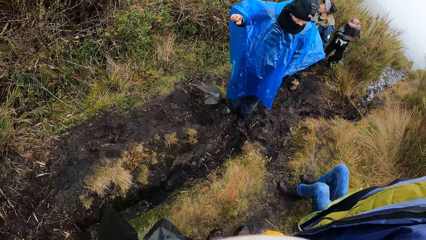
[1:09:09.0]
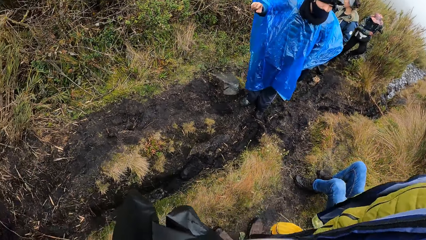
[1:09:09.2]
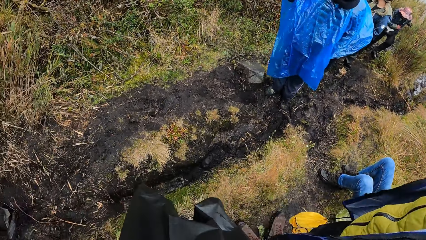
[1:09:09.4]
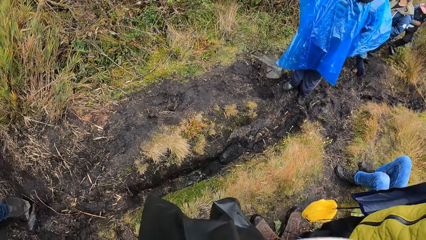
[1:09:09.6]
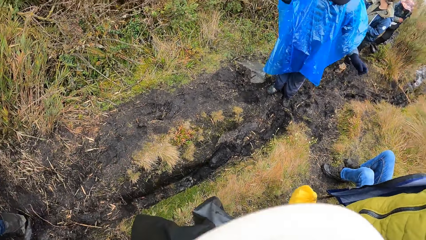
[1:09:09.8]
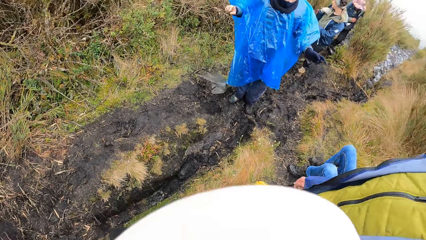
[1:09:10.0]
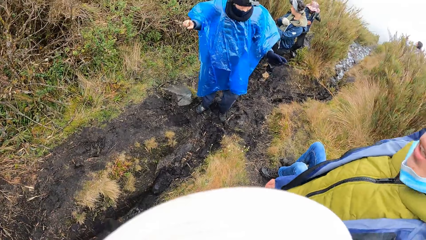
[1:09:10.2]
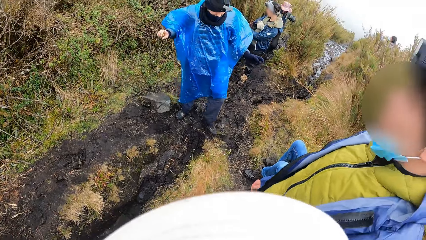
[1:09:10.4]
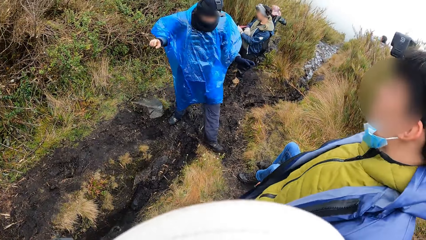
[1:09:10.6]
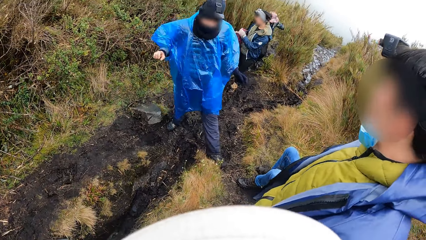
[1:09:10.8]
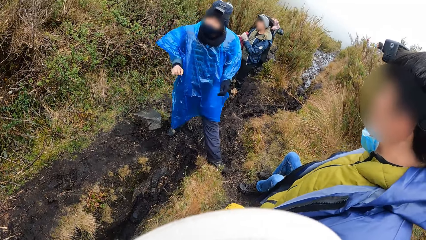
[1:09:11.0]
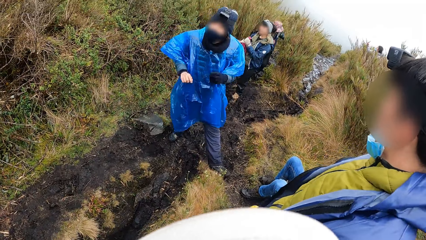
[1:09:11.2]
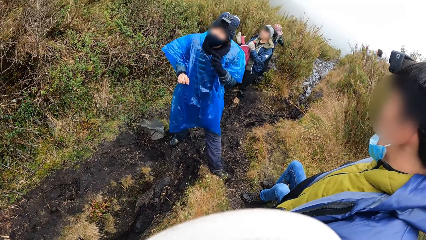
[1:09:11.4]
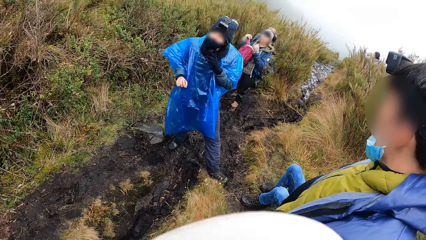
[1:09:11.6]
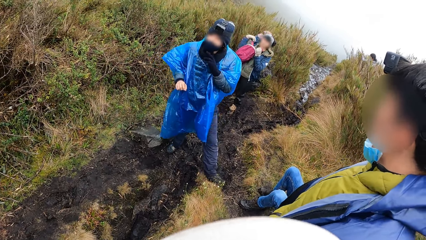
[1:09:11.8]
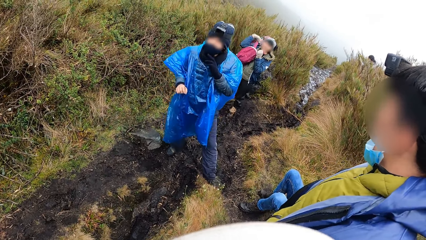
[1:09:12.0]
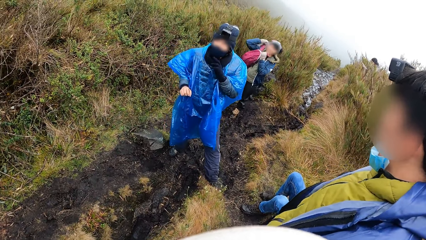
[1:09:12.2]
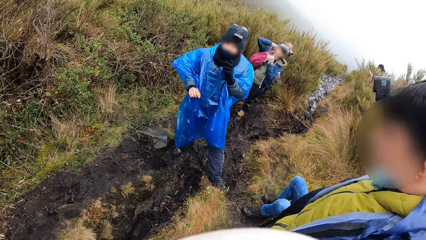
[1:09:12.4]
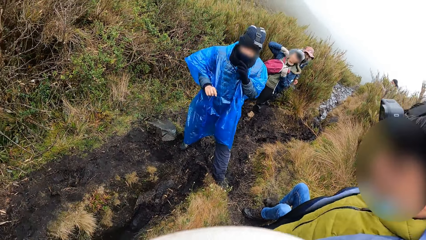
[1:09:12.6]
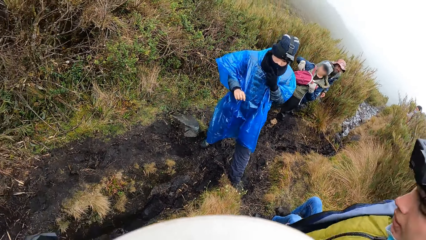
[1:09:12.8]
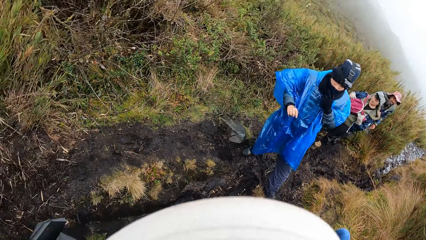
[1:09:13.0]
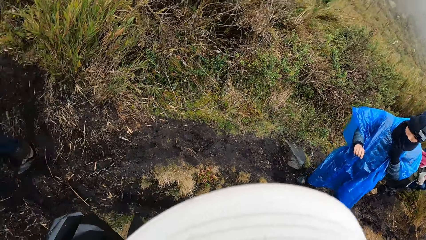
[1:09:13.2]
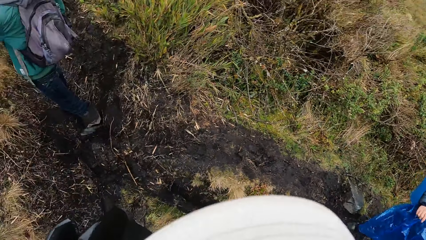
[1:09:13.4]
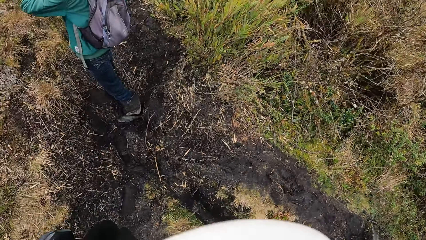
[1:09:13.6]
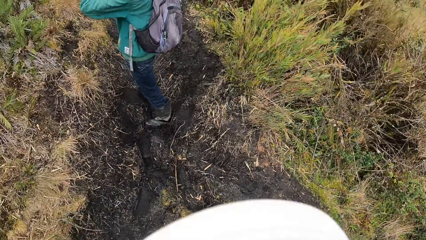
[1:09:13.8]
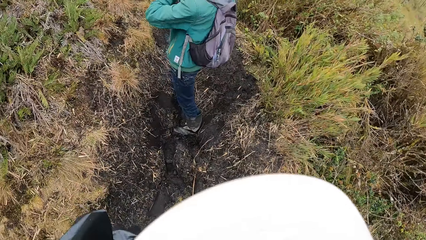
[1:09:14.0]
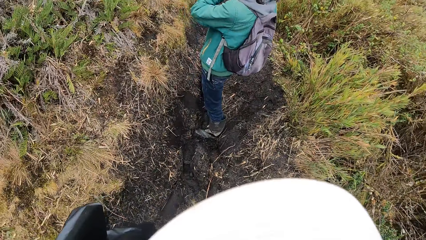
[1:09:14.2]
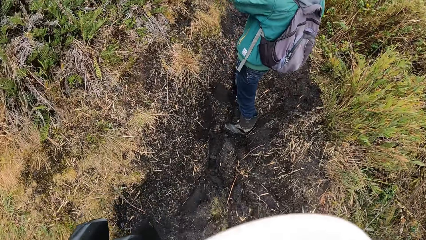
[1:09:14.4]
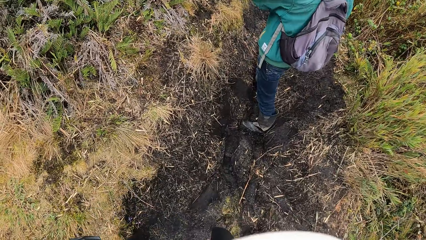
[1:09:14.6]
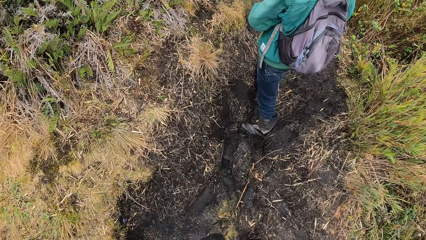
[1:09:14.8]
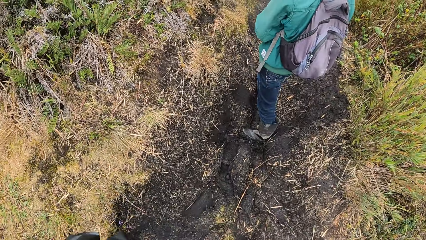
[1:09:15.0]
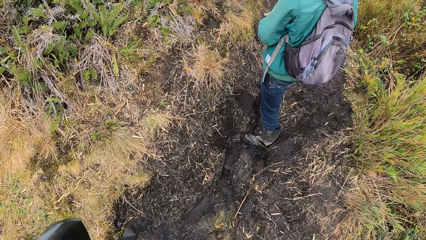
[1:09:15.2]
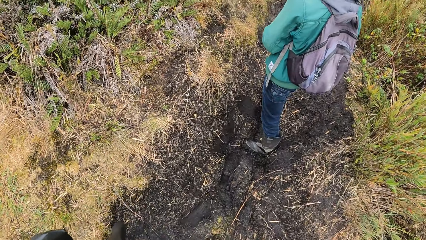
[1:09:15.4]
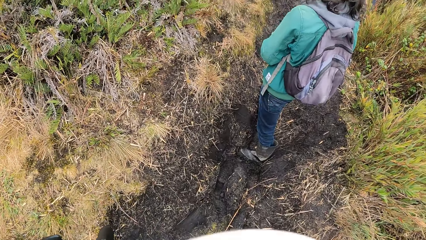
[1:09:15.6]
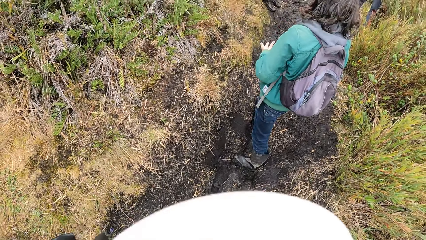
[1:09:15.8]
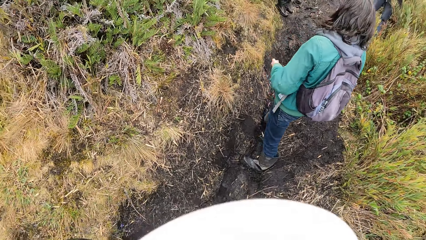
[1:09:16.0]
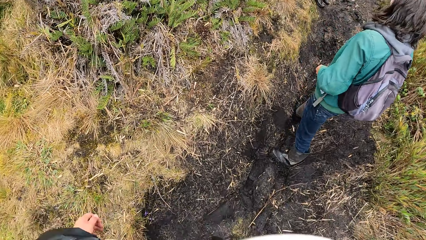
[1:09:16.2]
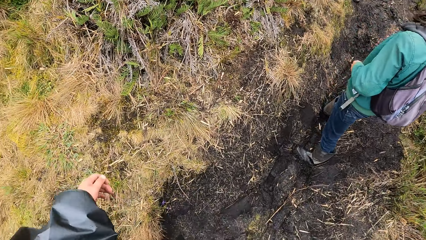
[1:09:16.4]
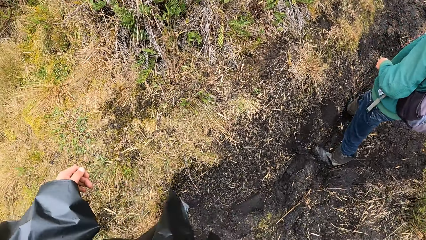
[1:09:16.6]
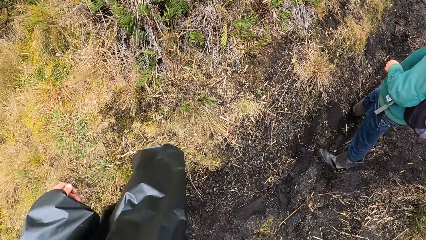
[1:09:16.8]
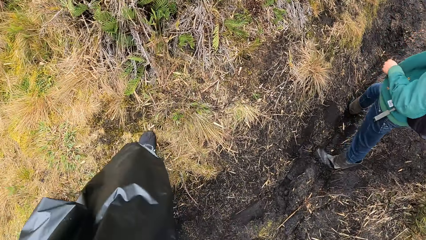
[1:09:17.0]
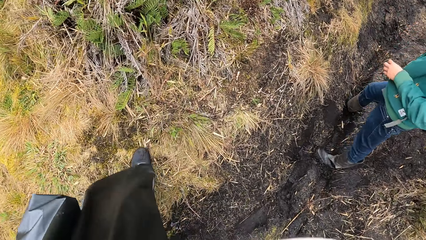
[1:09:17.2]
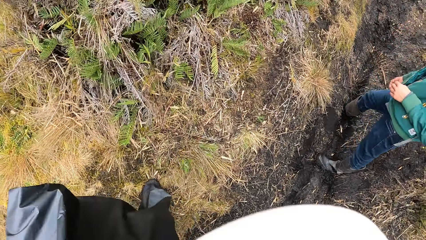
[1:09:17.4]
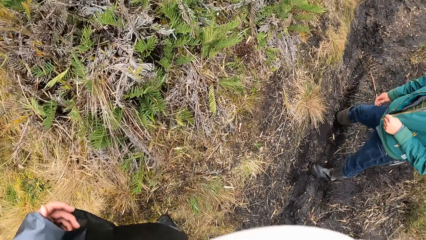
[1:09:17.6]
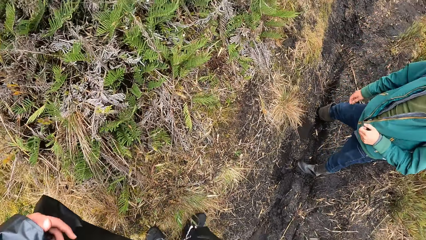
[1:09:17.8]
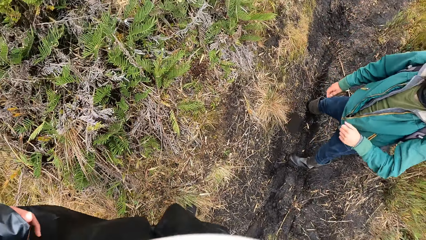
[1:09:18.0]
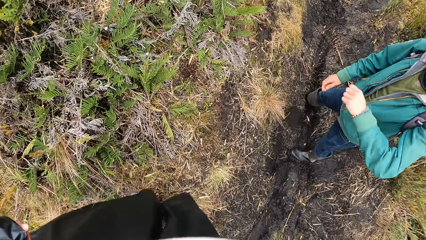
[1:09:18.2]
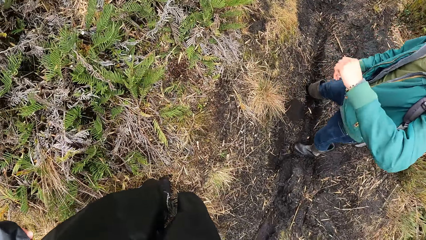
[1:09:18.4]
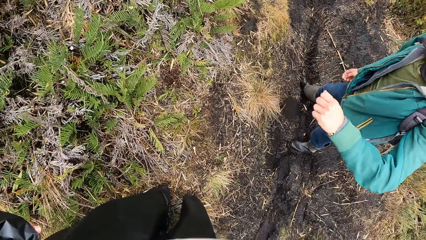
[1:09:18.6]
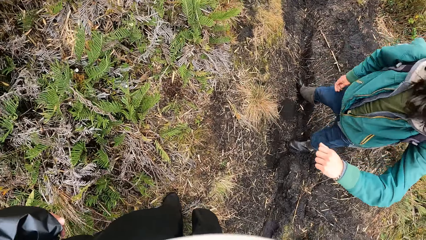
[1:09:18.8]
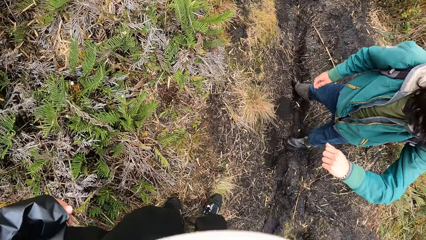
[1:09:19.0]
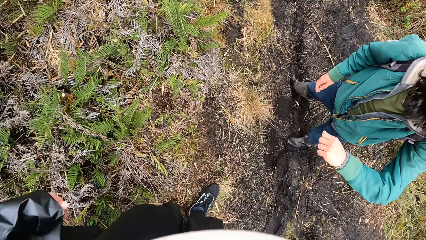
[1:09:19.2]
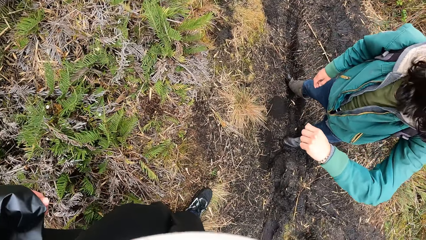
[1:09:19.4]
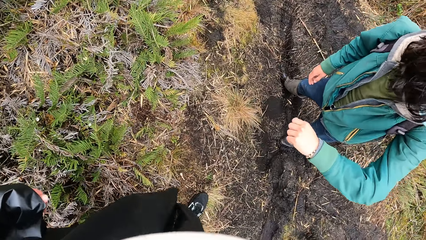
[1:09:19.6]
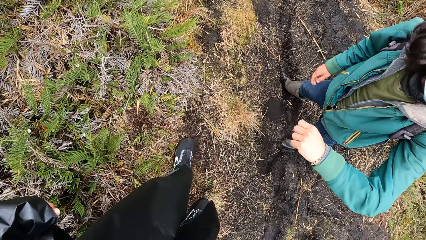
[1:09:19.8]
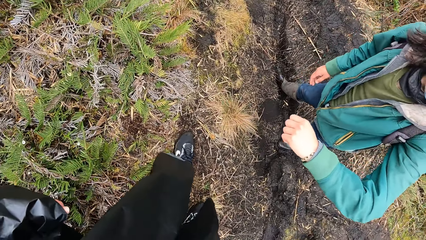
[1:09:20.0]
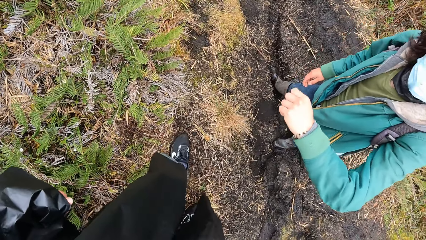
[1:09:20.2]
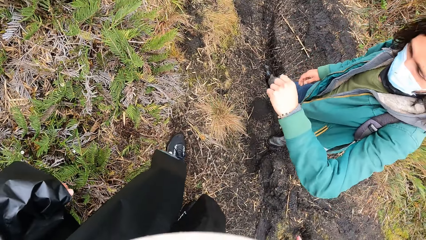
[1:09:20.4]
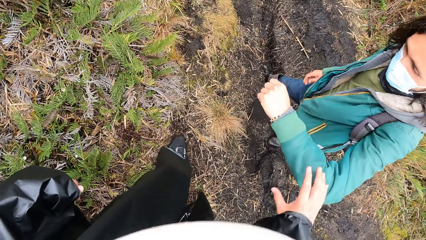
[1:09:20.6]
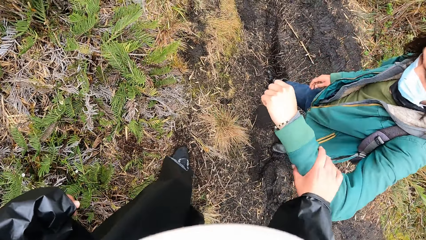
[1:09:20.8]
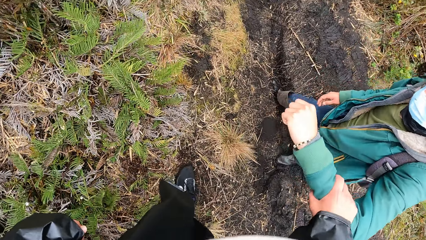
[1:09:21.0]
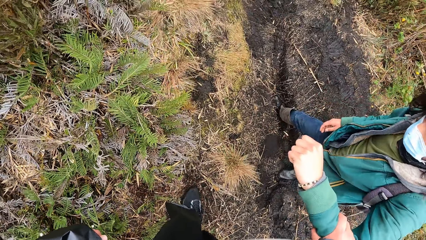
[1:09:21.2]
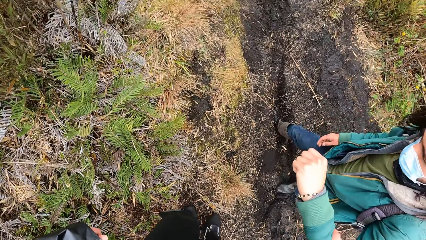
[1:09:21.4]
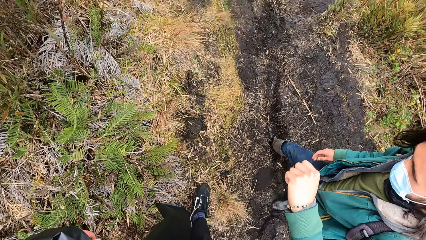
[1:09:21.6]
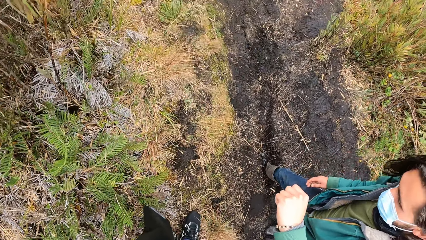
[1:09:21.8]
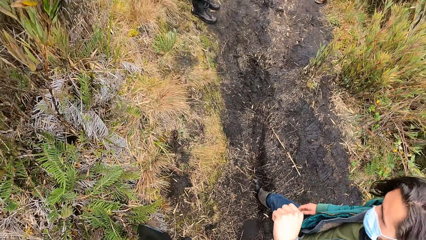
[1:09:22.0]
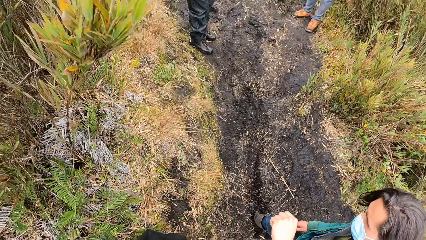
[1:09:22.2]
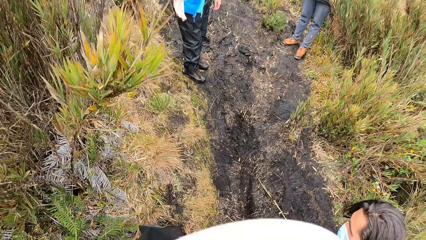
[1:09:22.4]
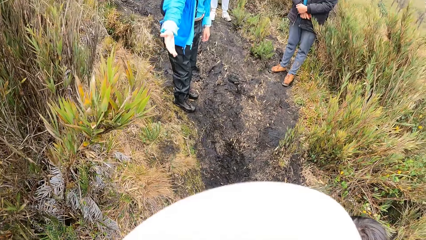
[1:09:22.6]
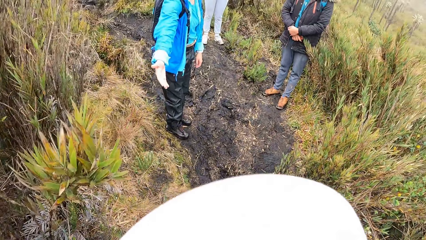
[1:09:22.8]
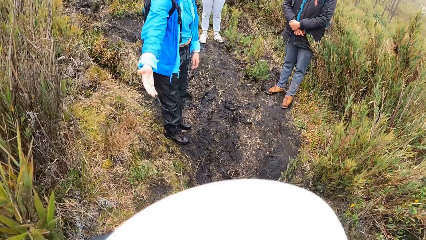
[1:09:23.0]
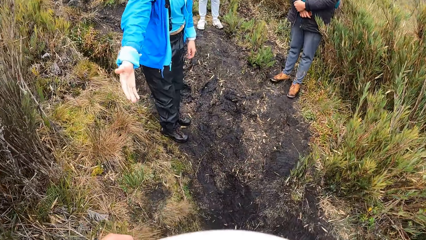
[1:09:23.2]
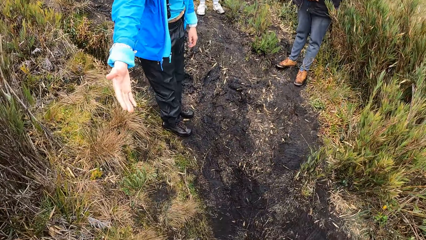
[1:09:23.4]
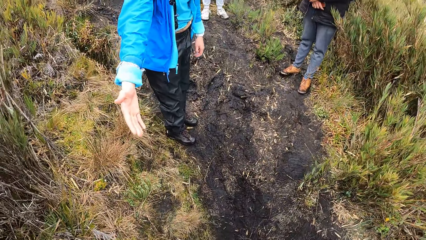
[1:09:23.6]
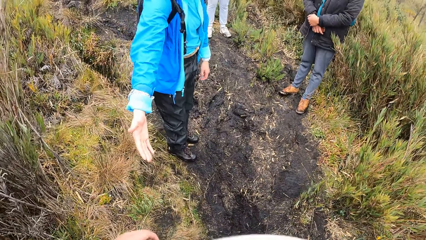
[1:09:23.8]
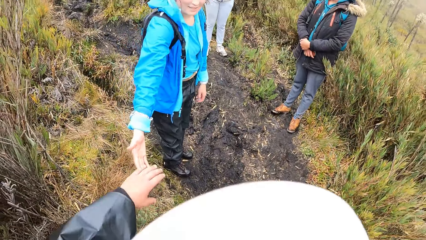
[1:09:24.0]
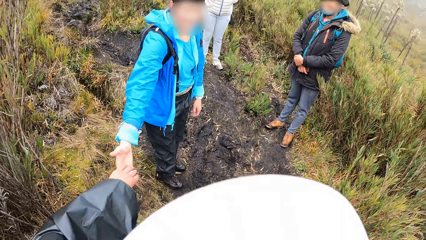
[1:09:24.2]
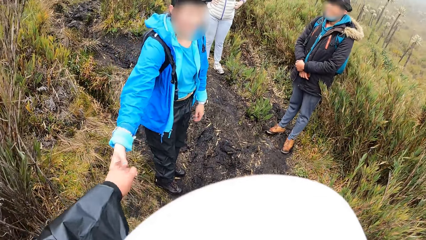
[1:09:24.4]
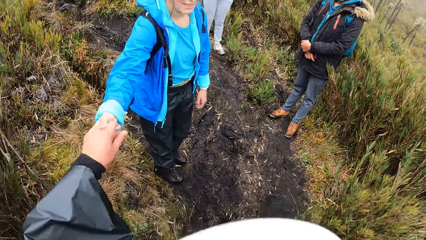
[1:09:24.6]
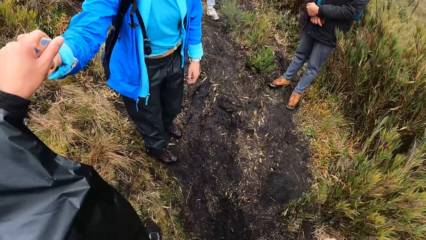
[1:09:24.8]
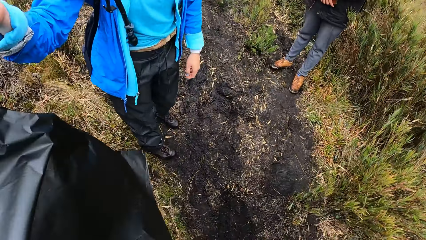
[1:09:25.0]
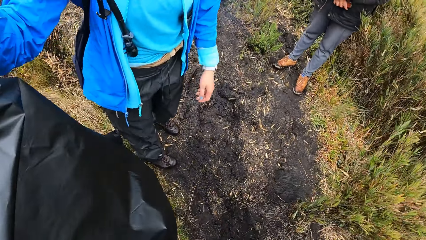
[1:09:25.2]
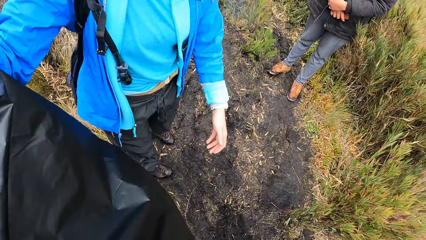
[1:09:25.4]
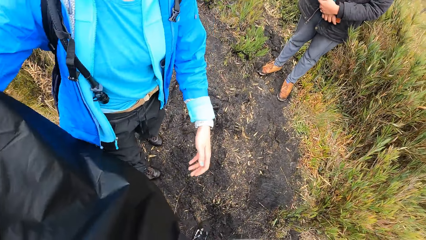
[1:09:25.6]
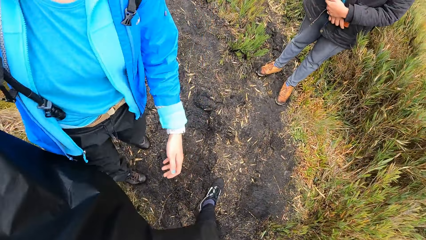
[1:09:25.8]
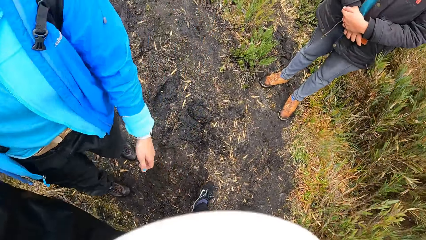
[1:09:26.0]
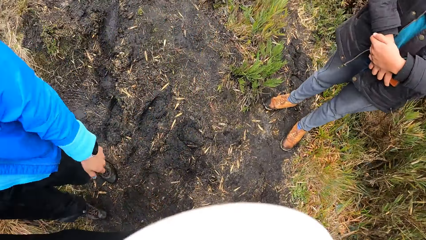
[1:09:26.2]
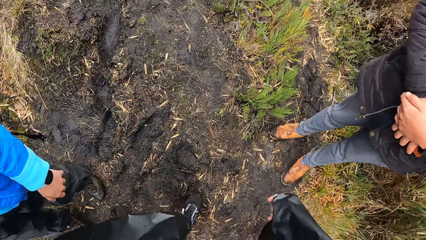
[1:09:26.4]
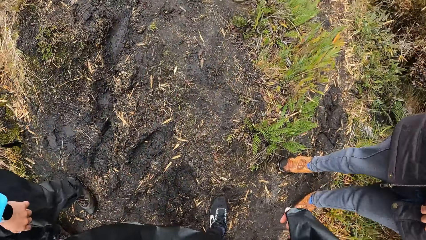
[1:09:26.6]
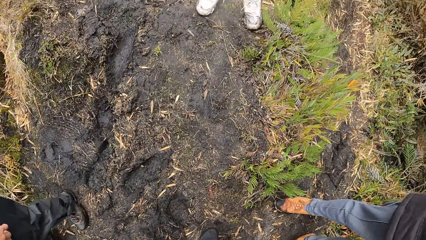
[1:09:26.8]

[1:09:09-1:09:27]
The camera wearer stands on the road. She looks around. She walks along the pathway. She holds the left hand of the man with her right hand. She takes the outstretched right hand of the woman with her left hand.
